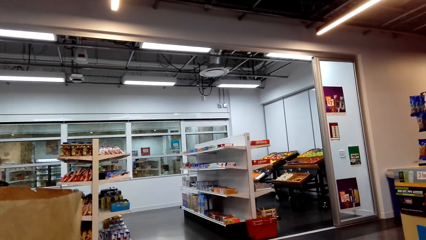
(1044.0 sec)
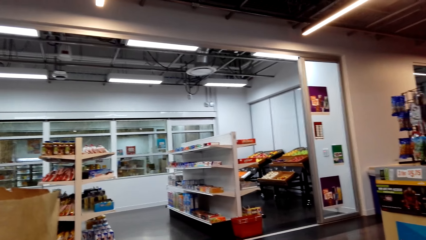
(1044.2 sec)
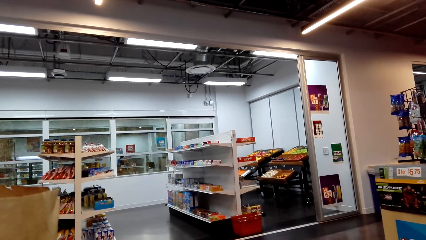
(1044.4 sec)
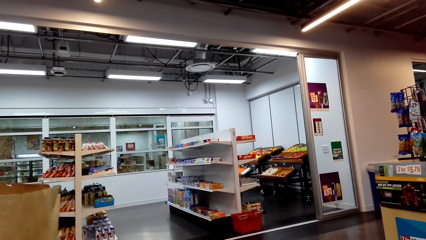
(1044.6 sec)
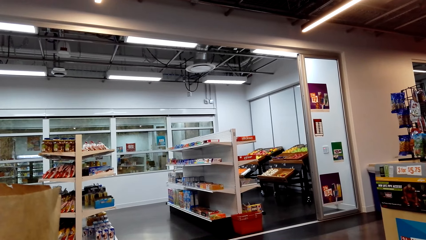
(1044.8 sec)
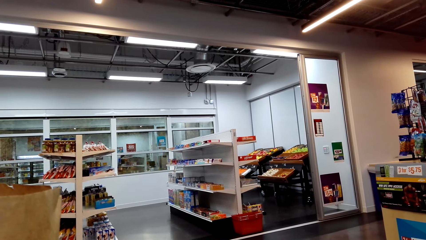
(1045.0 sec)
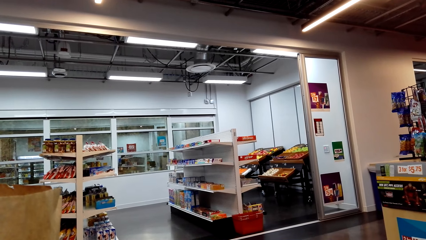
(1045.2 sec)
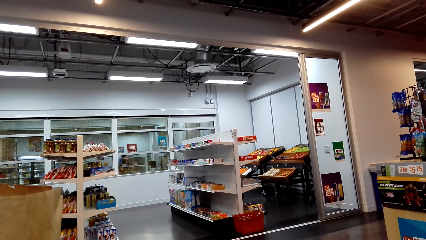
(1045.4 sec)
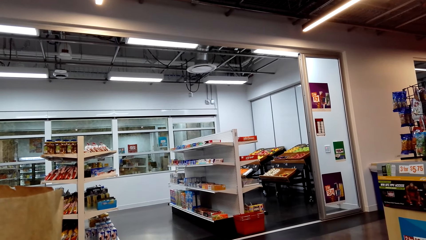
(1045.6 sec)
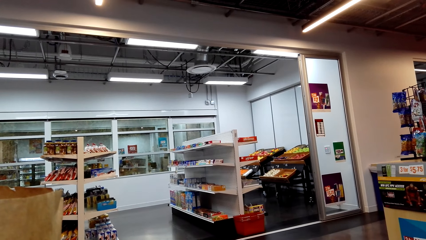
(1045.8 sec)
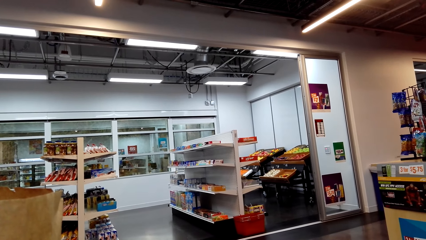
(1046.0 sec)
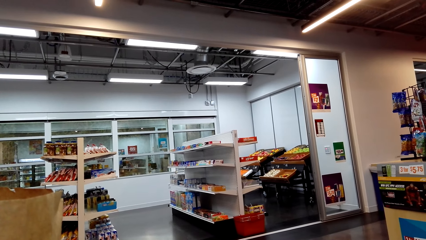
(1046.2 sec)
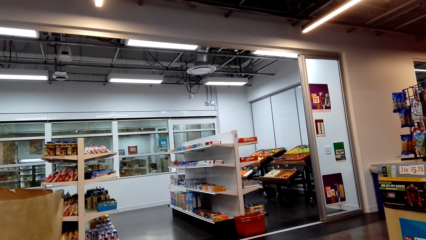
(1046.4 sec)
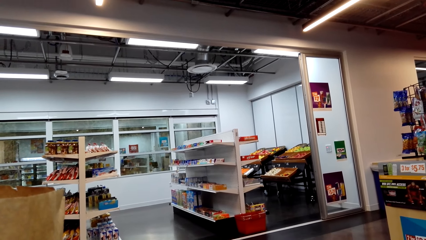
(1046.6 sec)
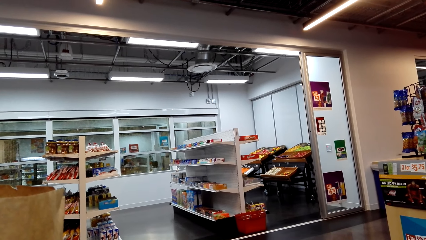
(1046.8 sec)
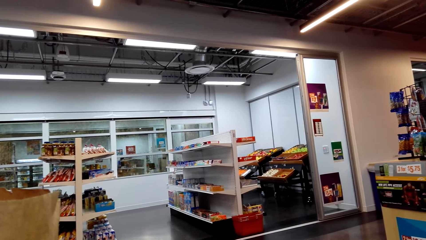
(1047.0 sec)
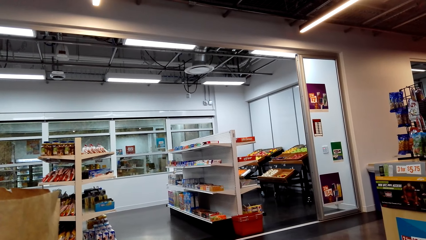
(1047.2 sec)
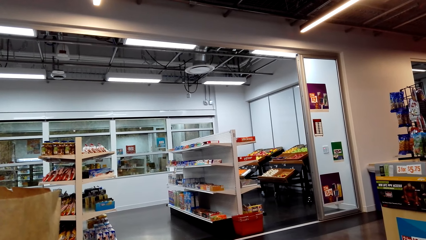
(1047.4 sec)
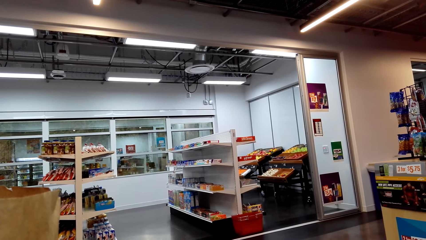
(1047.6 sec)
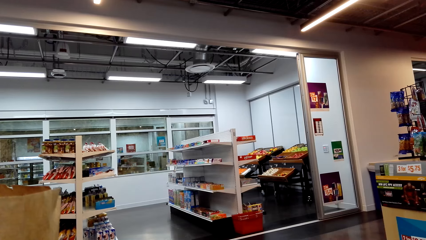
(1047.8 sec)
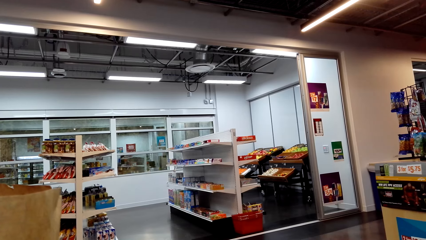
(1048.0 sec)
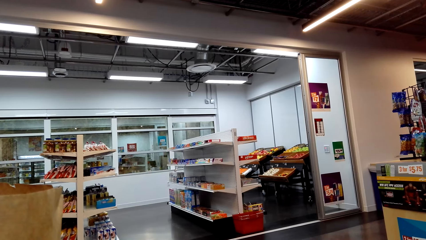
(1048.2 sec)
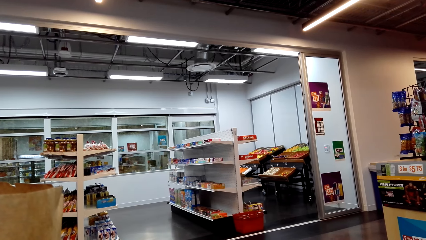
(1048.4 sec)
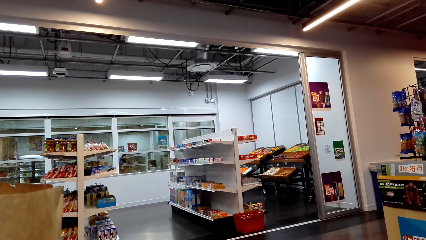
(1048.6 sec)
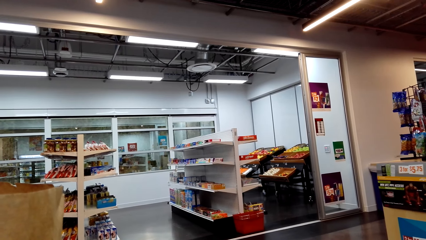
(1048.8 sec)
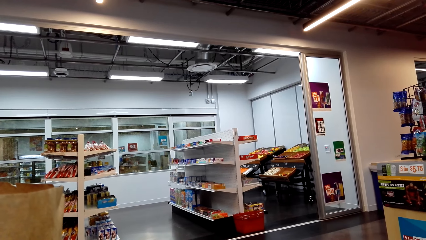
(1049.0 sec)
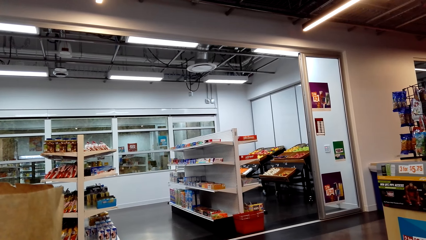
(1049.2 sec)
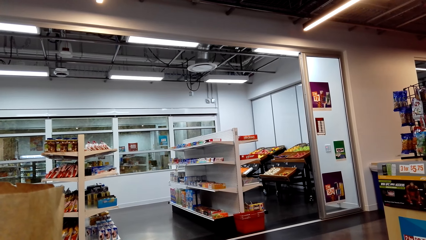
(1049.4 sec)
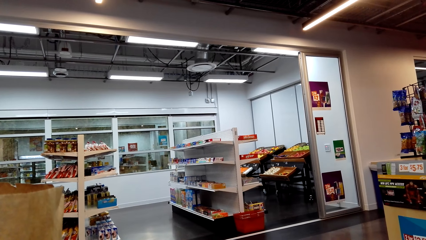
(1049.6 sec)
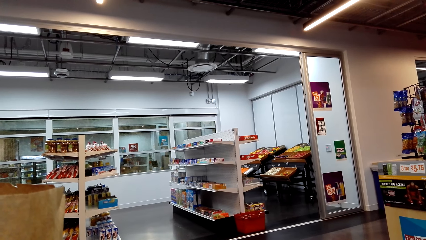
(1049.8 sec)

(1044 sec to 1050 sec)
The camera wearer looks around the supermarket.

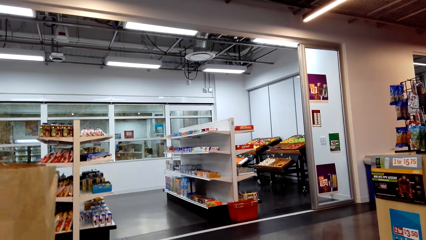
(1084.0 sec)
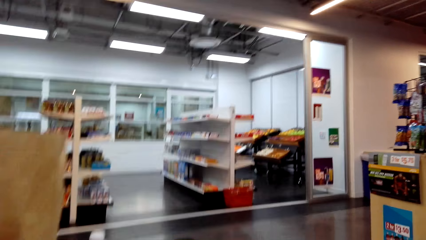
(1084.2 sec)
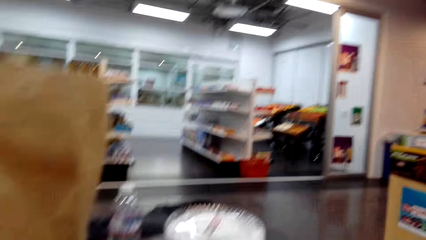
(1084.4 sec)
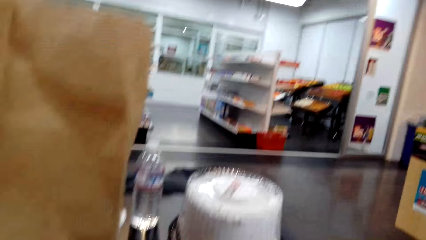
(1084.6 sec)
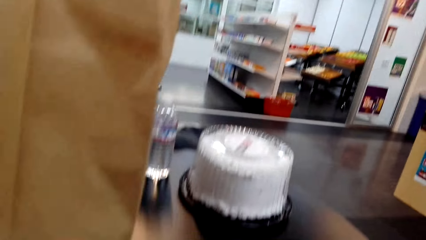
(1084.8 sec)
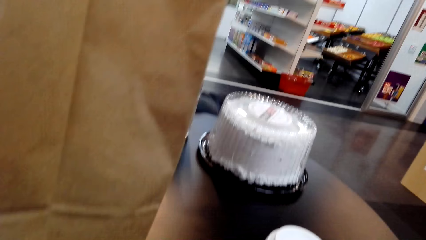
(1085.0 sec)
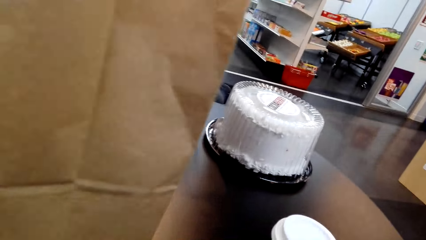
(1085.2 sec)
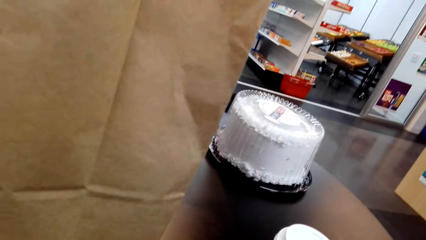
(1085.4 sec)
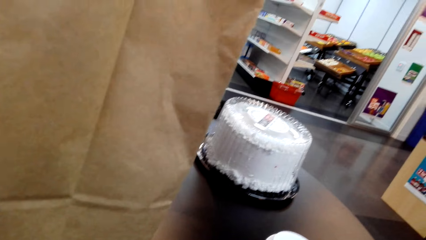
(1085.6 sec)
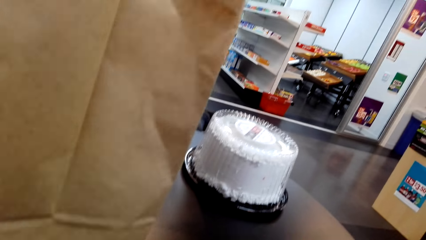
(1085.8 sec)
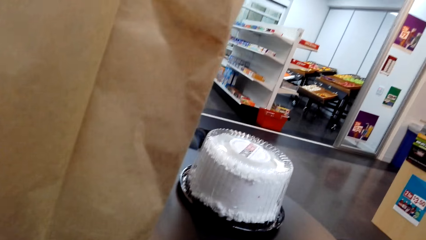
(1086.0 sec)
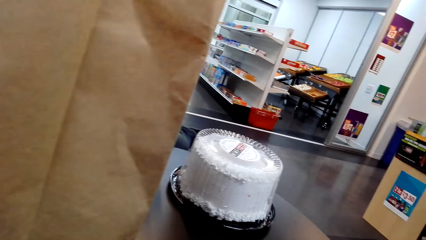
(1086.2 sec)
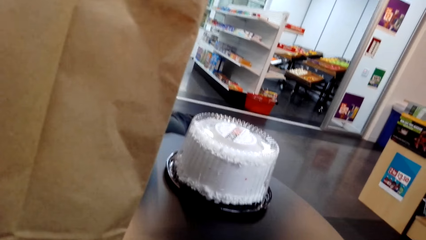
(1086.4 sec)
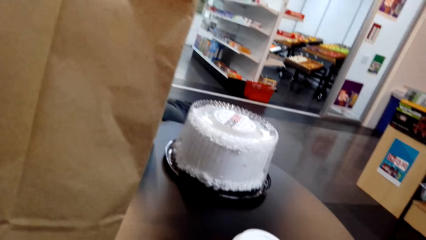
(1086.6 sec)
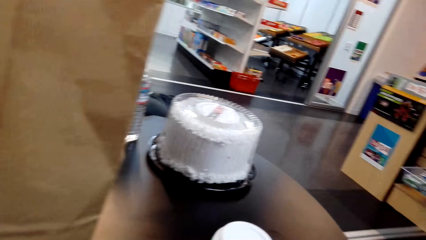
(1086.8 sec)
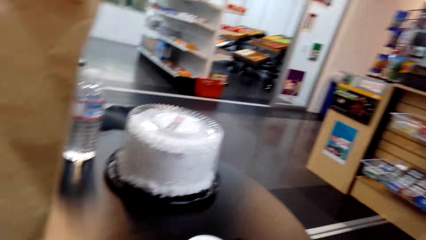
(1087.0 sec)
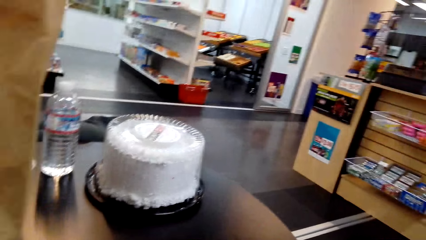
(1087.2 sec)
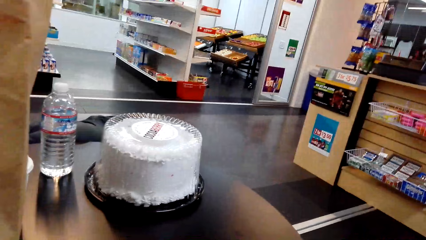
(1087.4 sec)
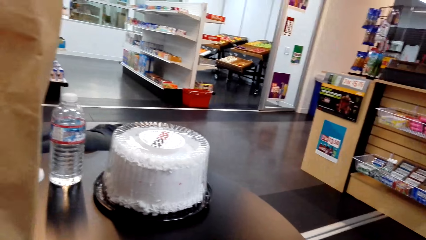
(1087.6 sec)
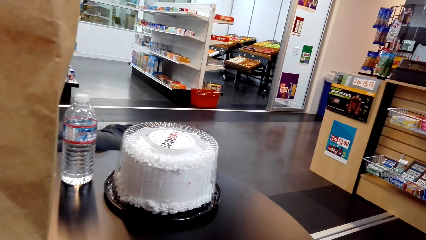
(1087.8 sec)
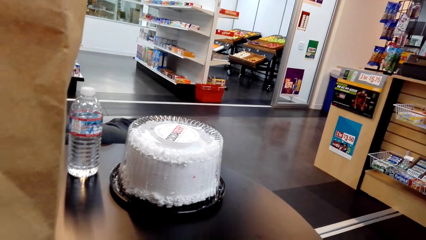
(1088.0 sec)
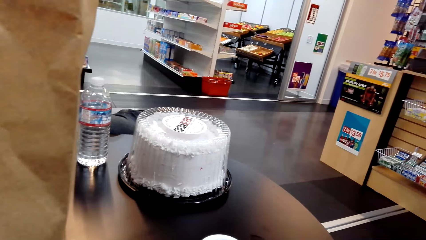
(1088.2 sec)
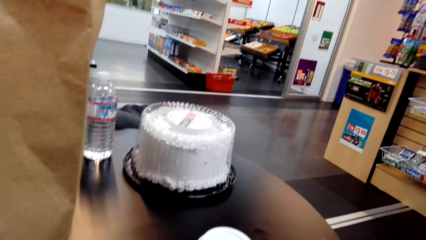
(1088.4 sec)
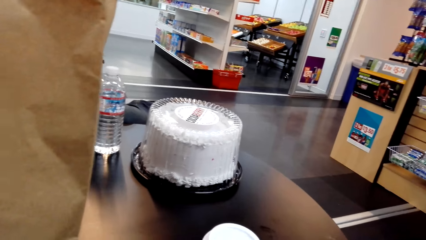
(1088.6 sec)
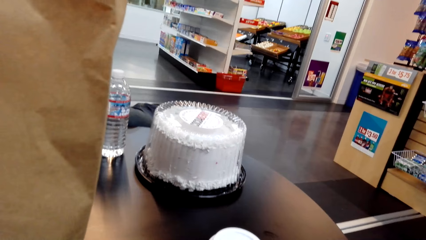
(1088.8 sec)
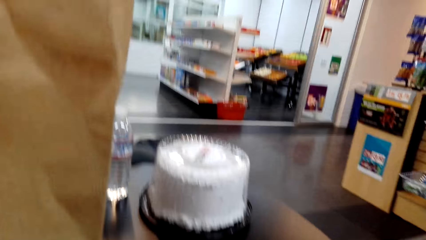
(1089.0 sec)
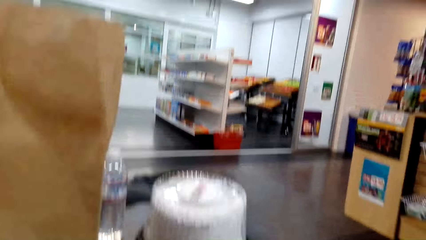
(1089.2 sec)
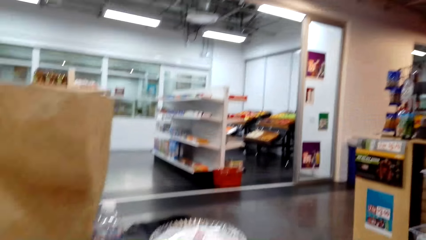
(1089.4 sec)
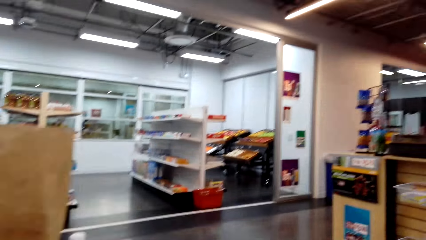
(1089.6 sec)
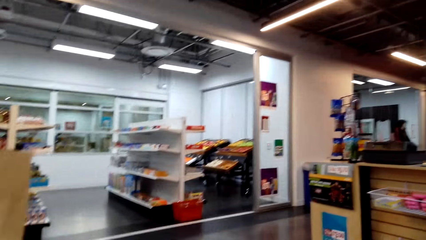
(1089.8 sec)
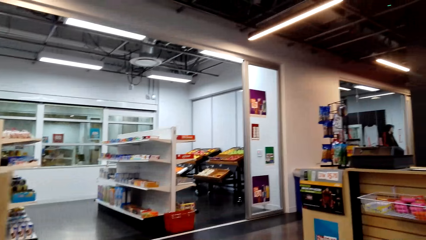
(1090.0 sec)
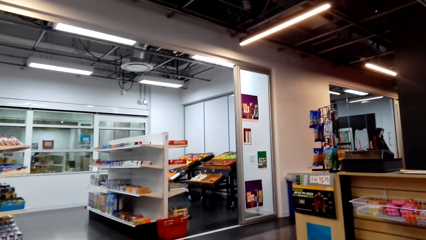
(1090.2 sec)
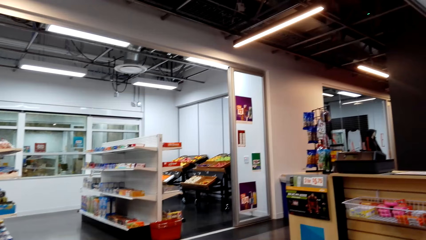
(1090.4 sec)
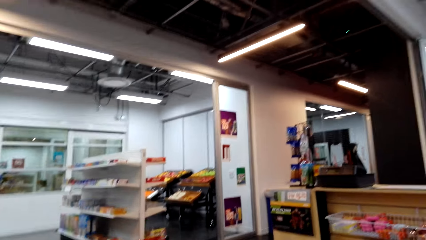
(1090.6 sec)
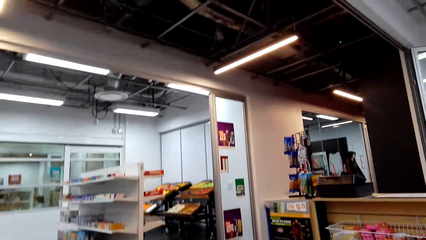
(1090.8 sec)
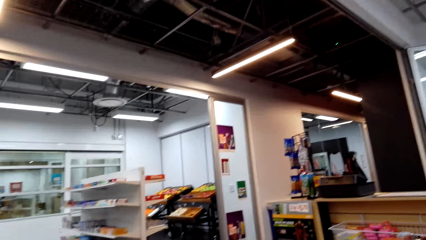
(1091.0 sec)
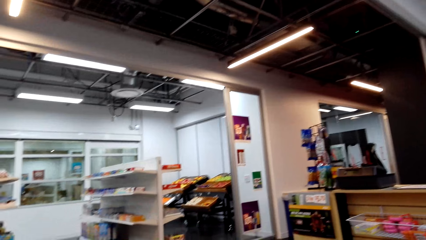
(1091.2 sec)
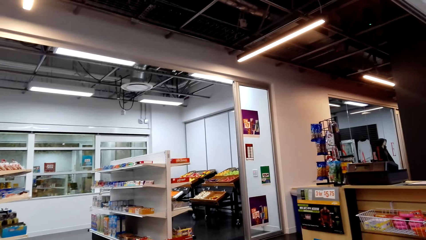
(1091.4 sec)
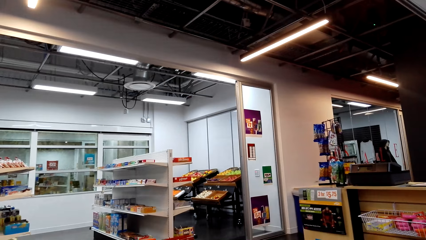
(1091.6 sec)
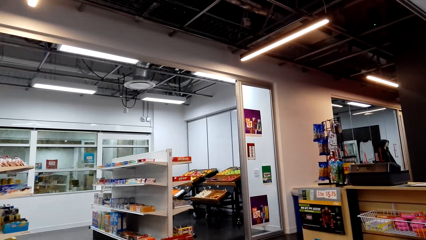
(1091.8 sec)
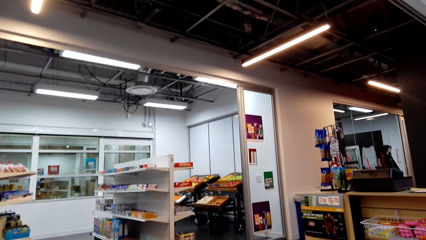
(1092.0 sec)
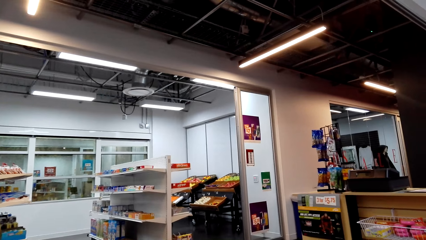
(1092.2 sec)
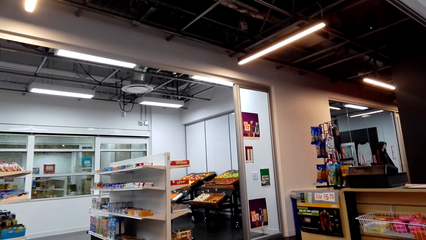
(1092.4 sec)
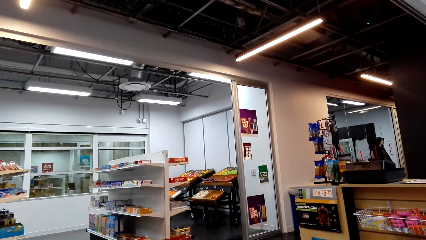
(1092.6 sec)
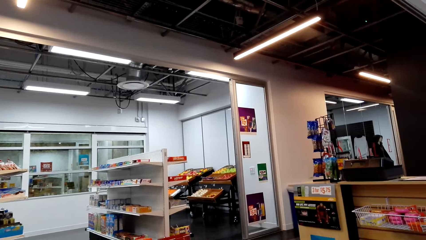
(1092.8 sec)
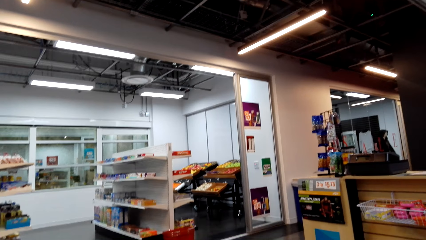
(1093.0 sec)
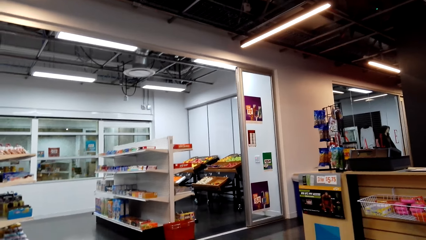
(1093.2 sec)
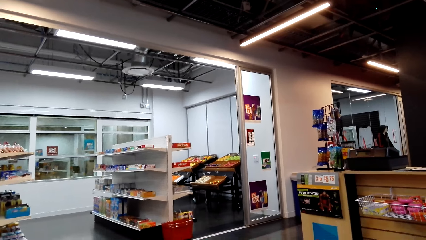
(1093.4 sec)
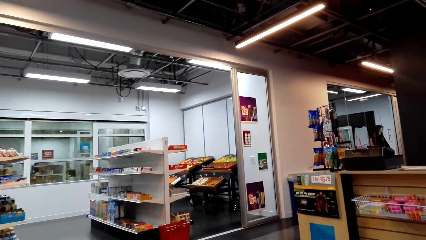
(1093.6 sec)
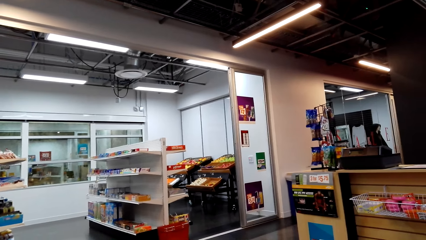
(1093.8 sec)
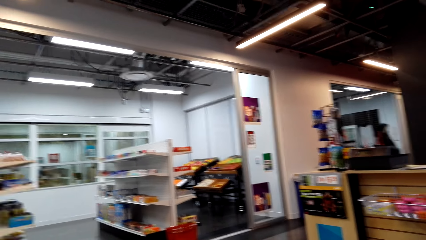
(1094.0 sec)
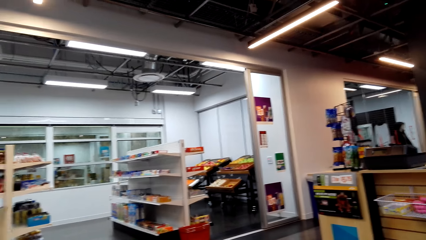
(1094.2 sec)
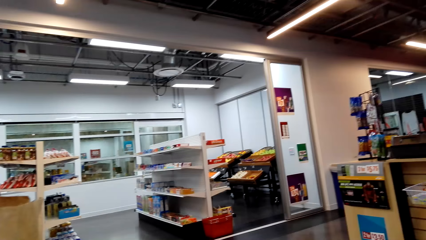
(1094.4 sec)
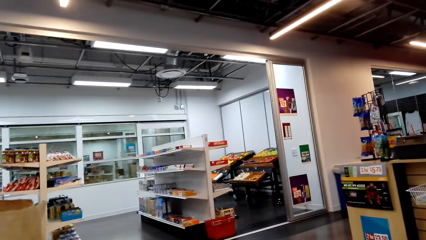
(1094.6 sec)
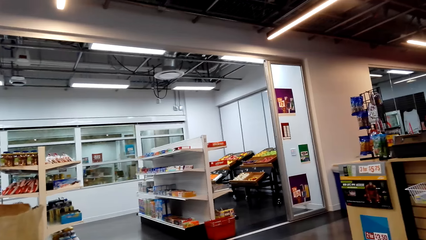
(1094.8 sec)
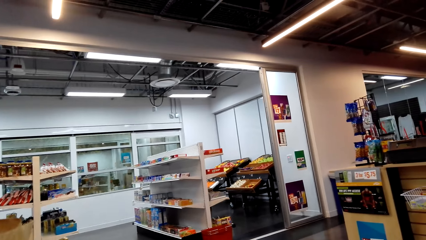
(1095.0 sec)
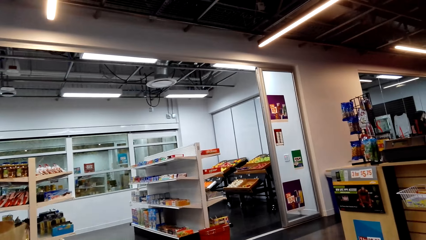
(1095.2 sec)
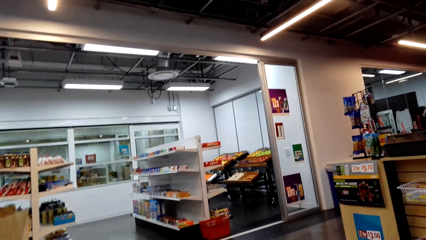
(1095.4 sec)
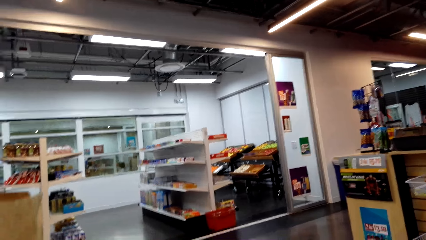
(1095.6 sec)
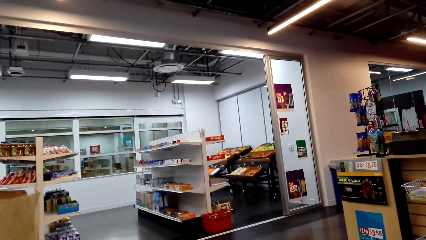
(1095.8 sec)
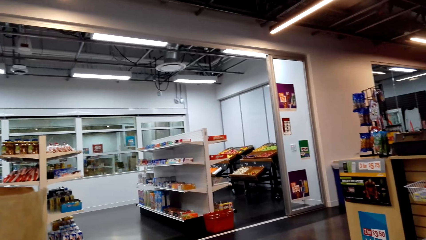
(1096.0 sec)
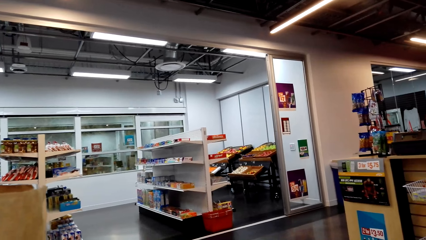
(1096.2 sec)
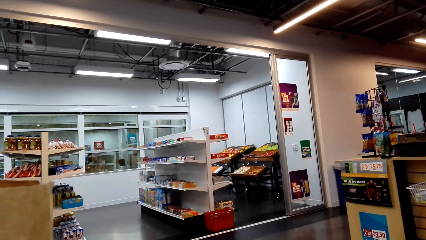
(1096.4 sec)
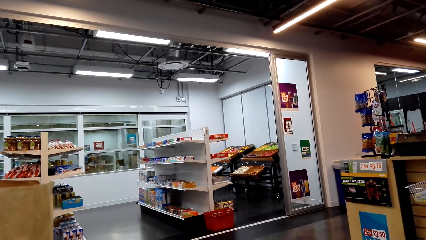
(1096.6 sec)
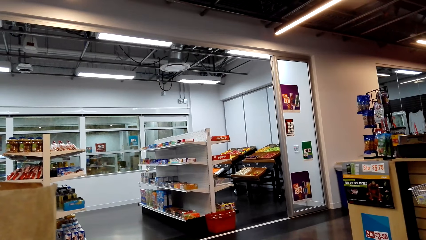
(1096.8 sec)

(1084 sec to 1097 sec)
The camera wearer stares at something on the table. They look around.
